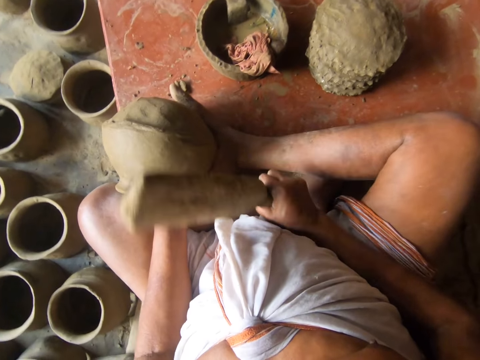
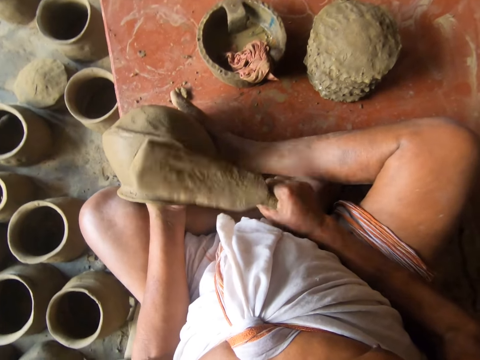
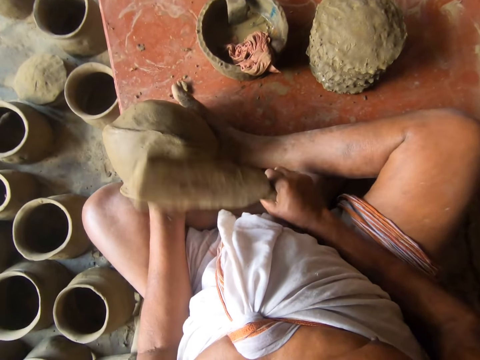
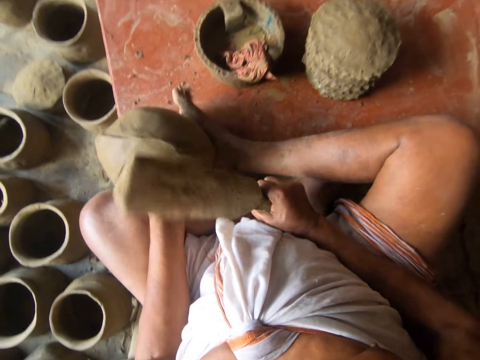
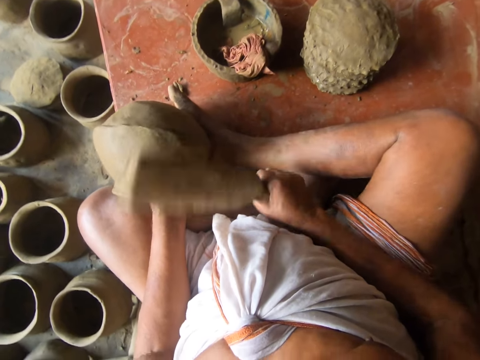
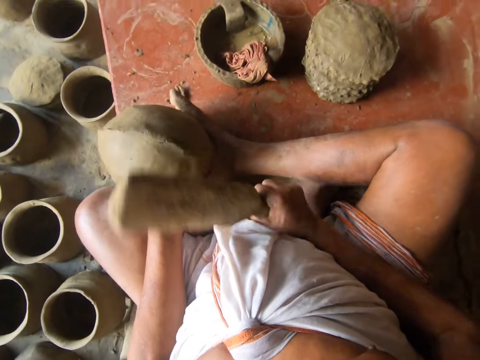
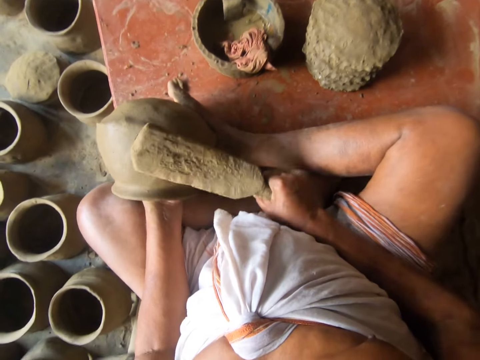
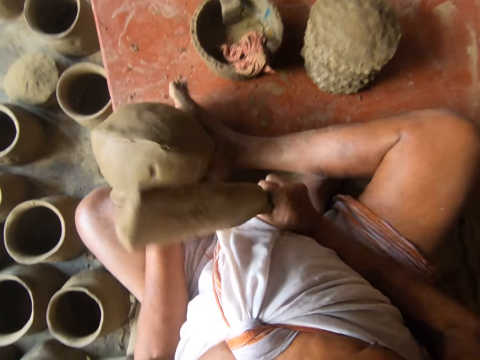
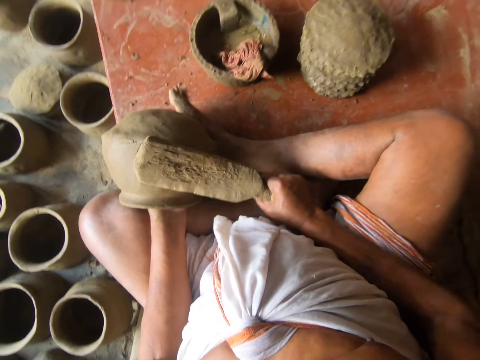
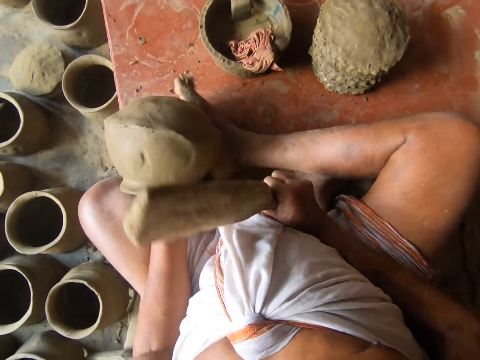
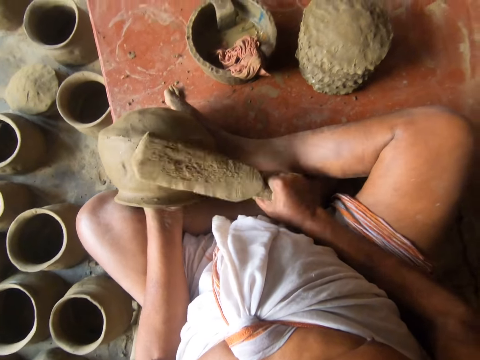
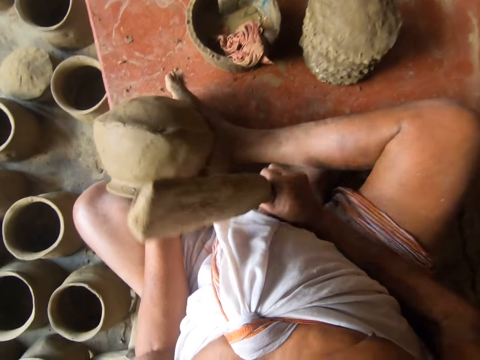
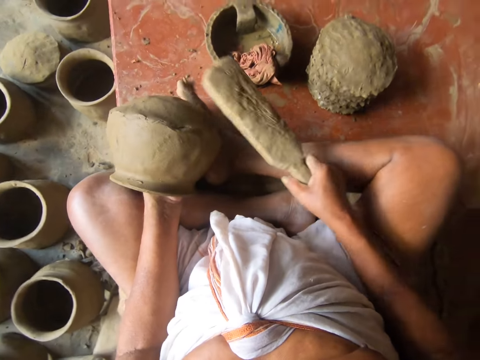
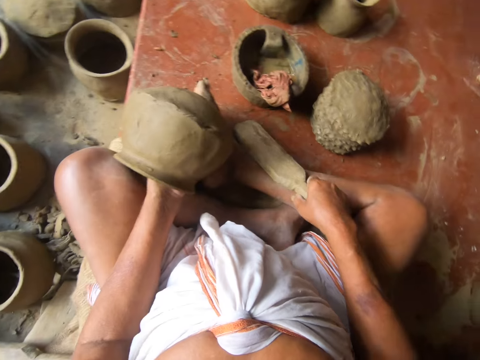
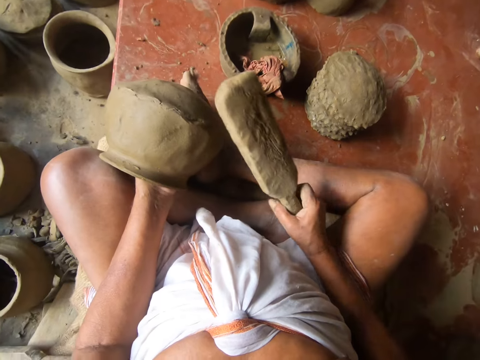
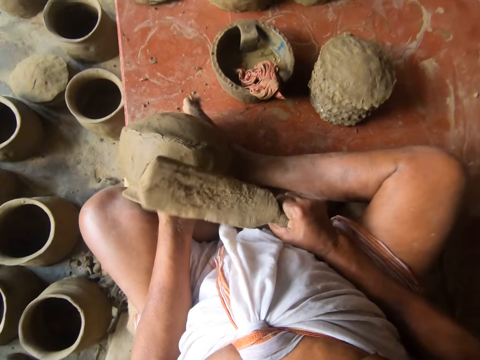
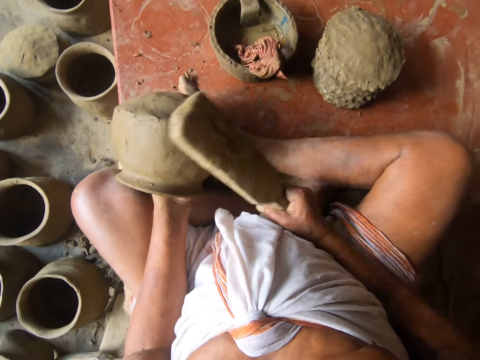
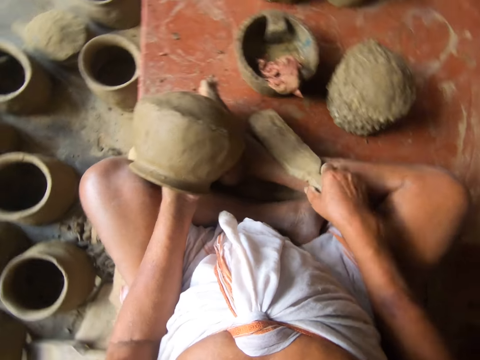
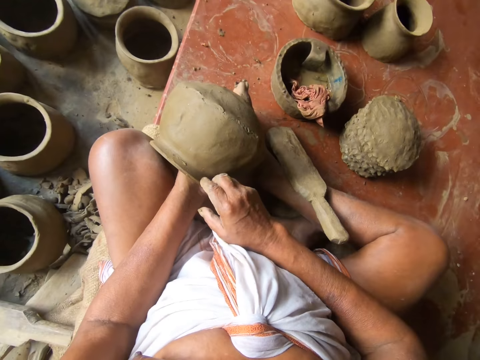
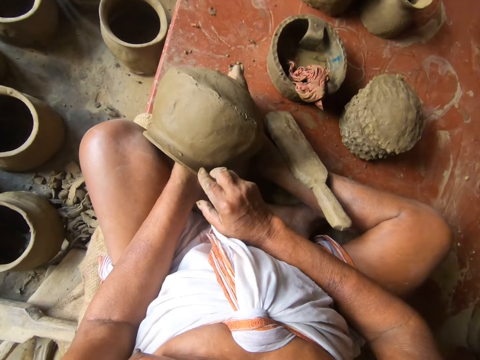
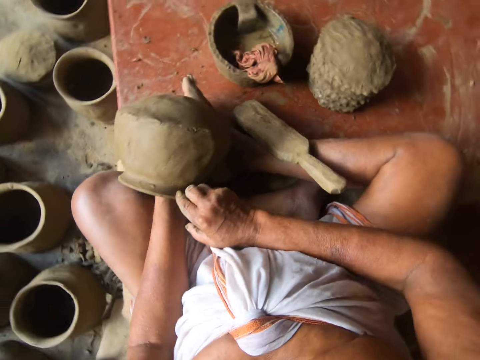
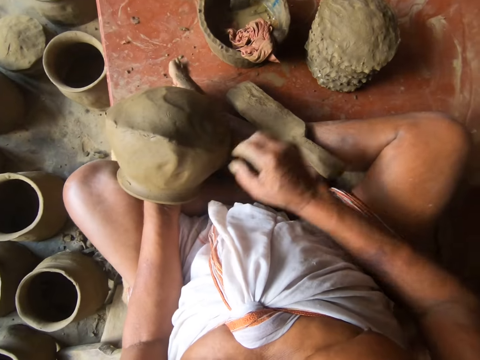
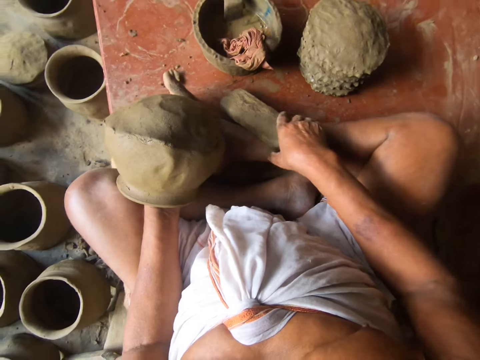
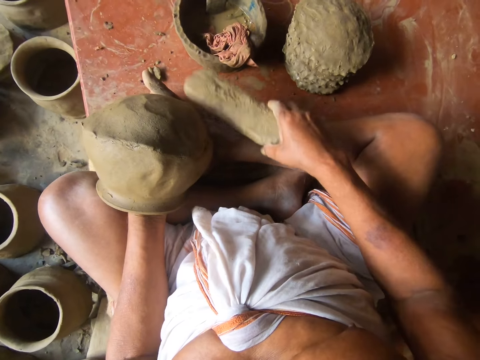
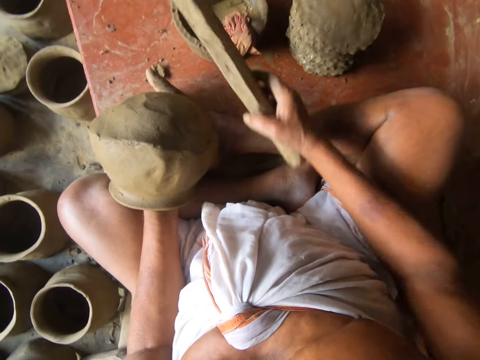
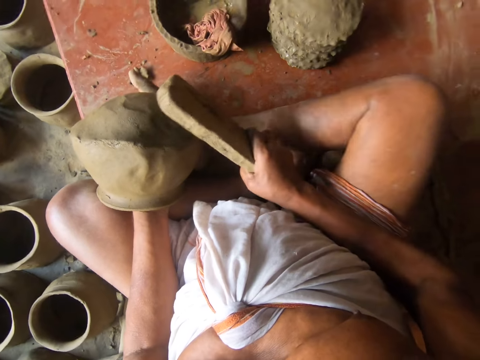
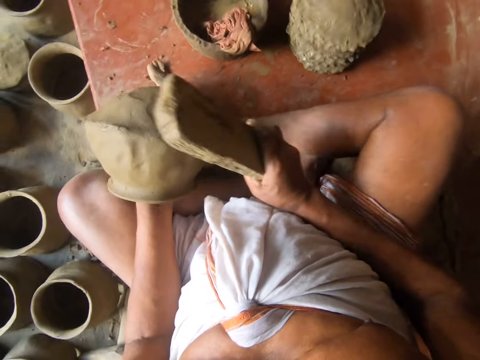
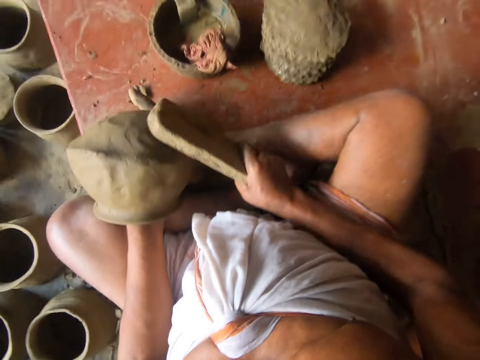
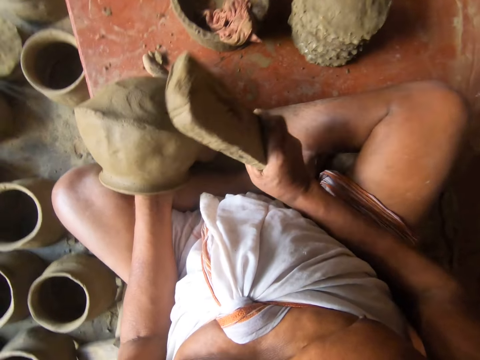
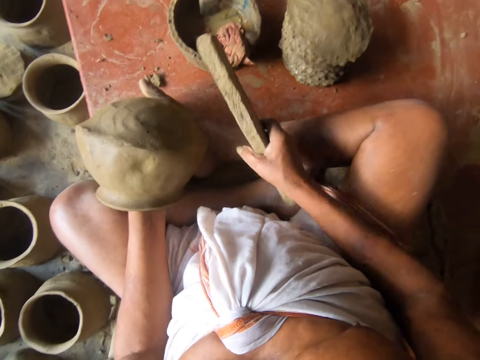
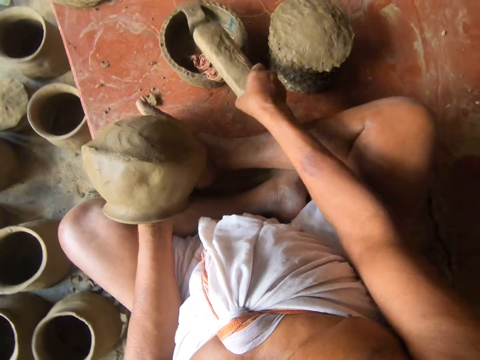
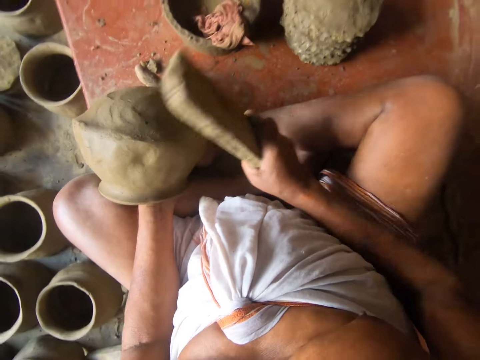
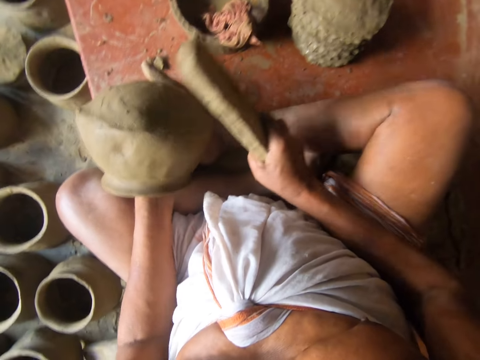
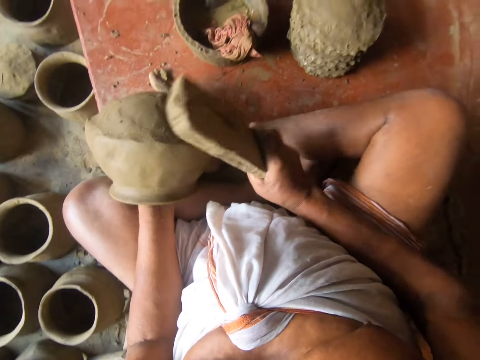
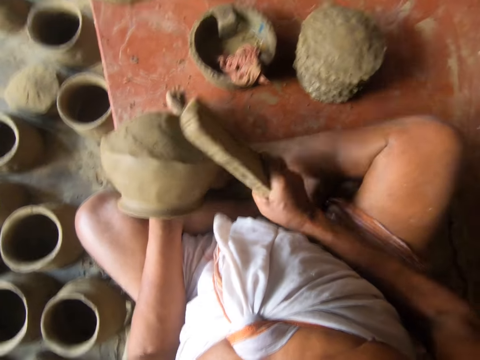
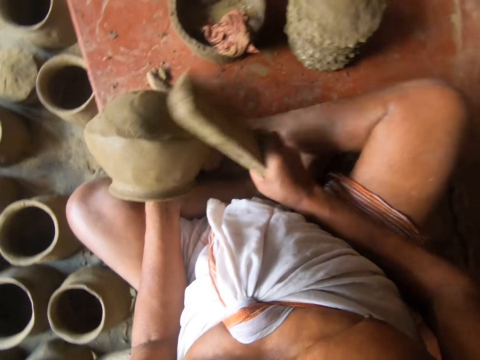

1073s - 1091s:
The camera wearer puts the wood modelling tool on the concrete or floor. They lift the wood modelling tool from the concrete. They hit the clay pot with the wood modelling tool. They put the wood modelling tool on the leg. They drop the wood modelling tool on the concrete. They touch the clay pot with the finger. They turn the clay pot. They pick the wood modelling tool from the concrete. They tap the wood modelling tool on the cloth in the bowl. They hit the clay pot using the wood modelling tool. They tap the wood modelling tool on the cloth in the bowl. They hit the clay pot using the wood modelling tool. They mold the clay pot with the wood modelling tool.

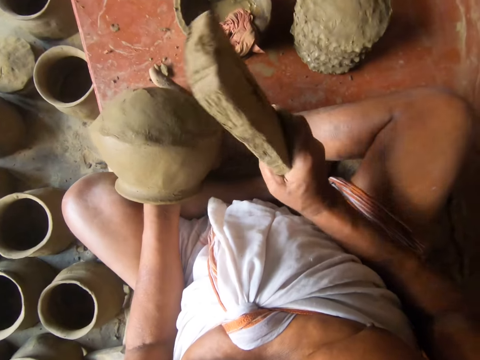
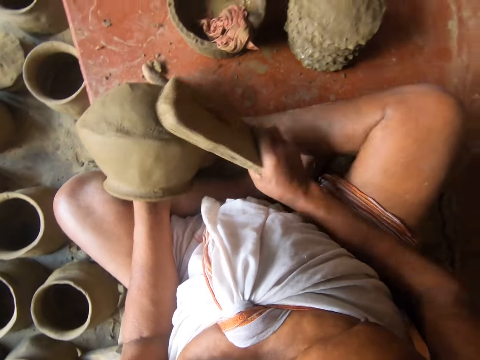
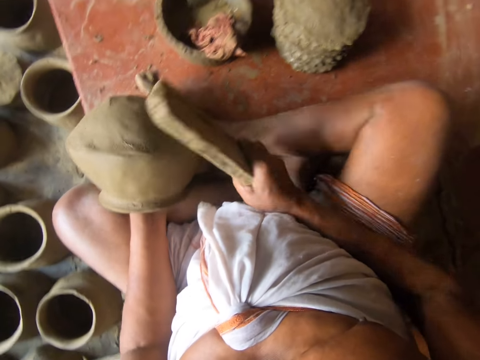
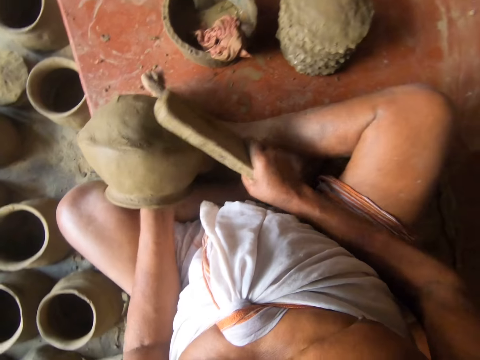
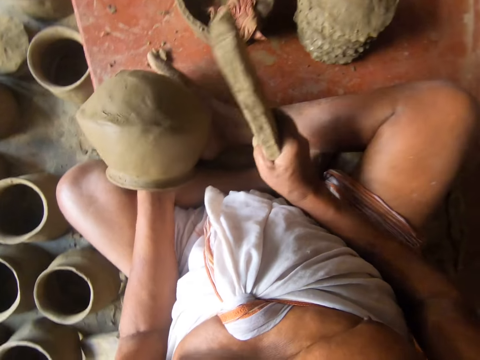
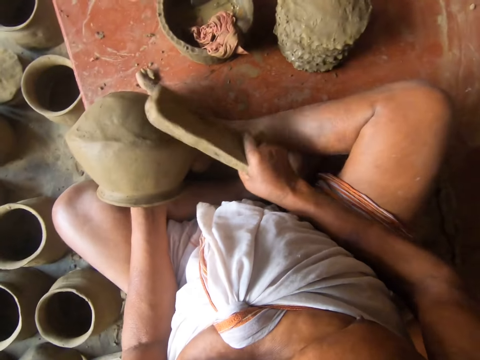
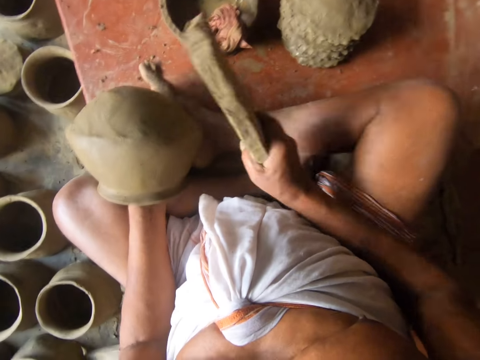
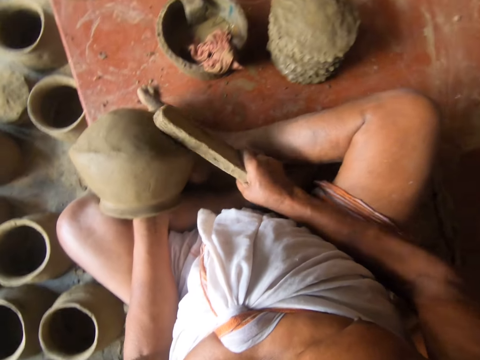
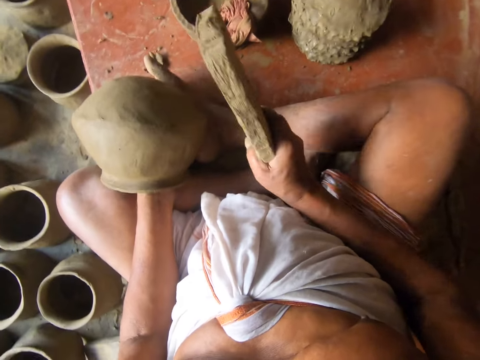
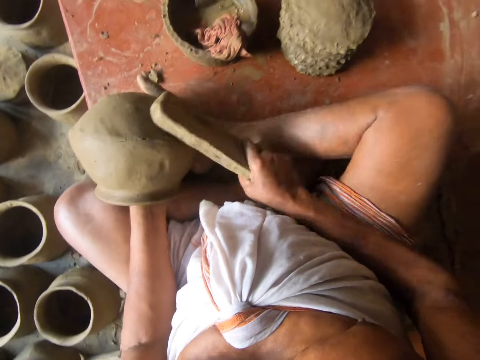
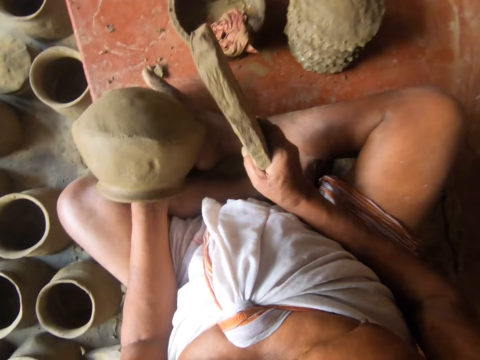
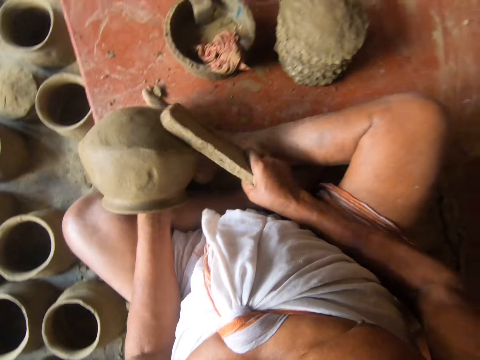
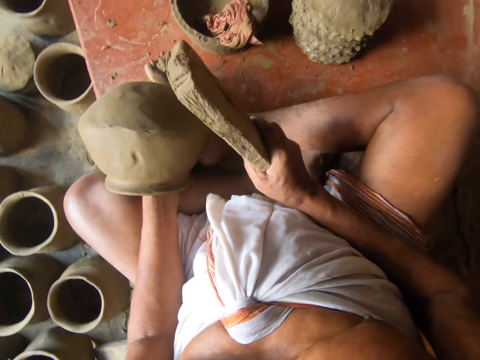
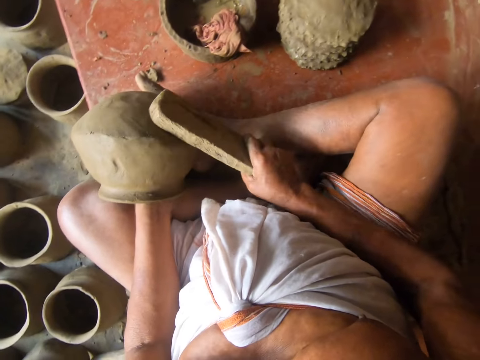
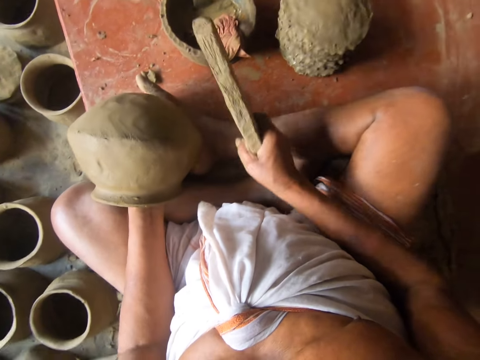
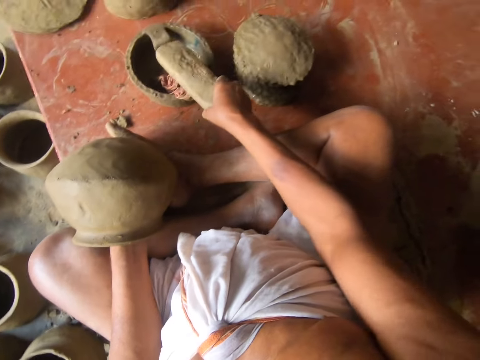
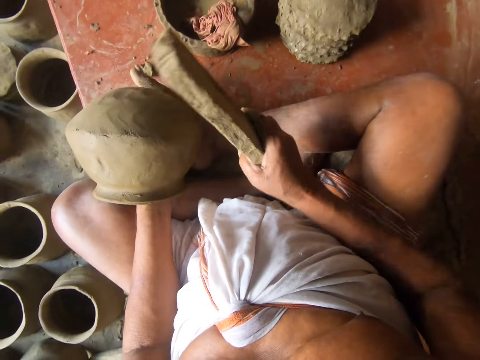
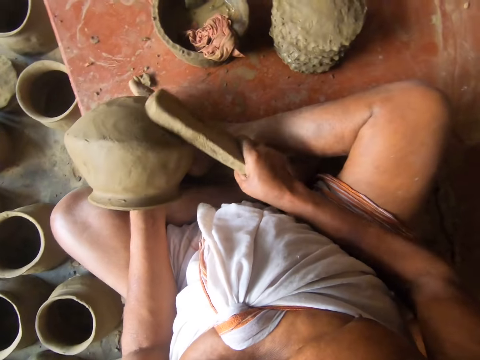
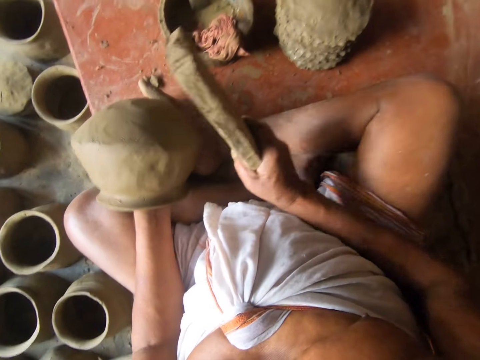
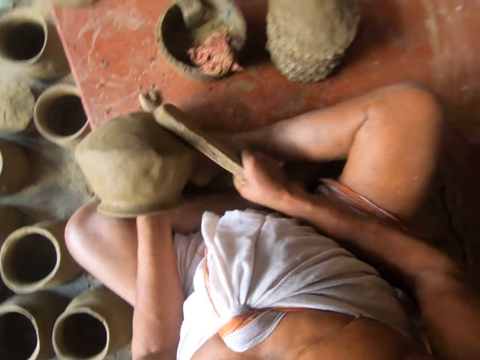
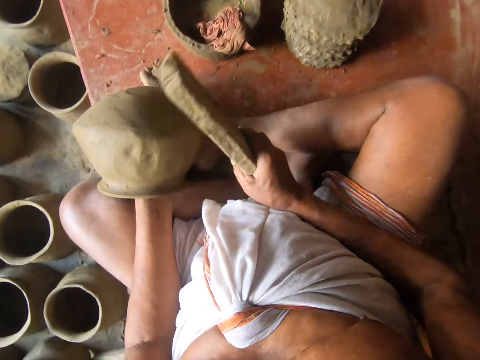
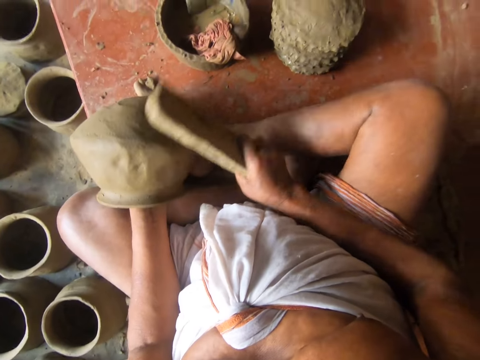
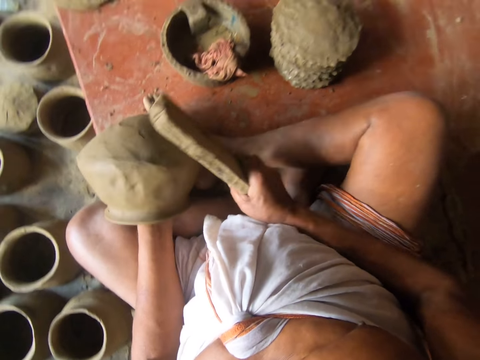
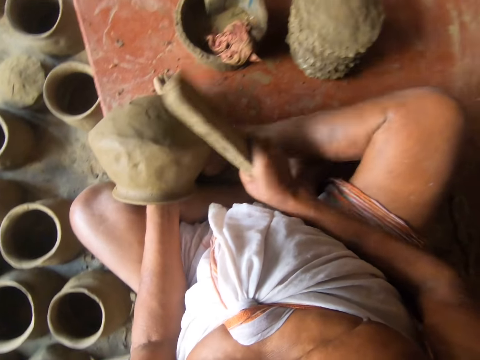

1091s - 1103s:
The camera wearer rotates the clay pot. They dip the wood in the water in the bowl. They put the spanking paddle on a wet cloth. They slap the pot with the stick. They mold the pot with the spanking paddle.
